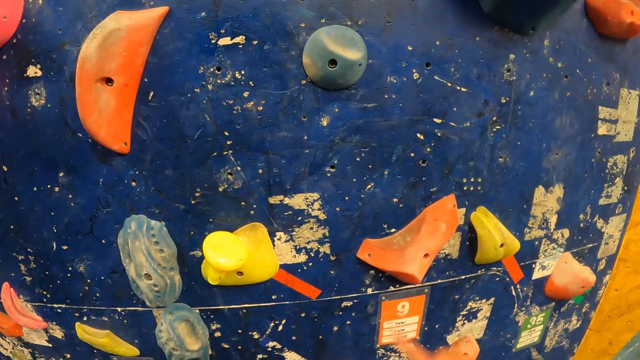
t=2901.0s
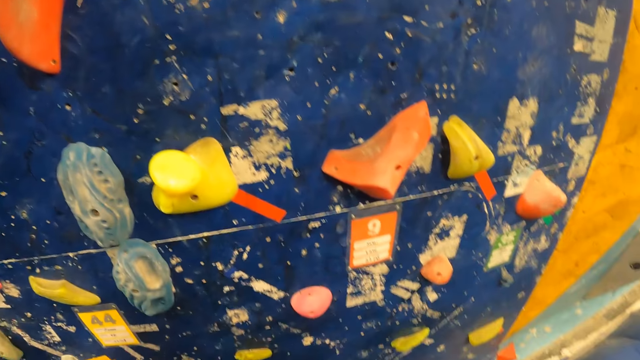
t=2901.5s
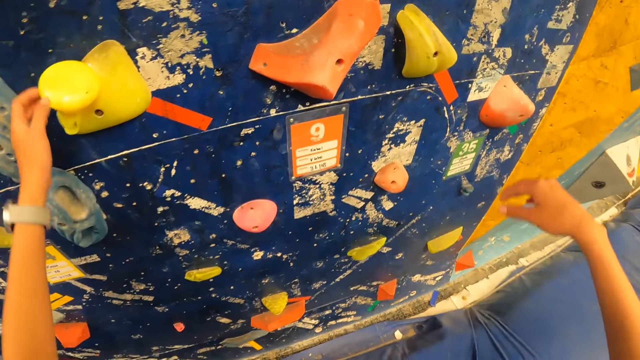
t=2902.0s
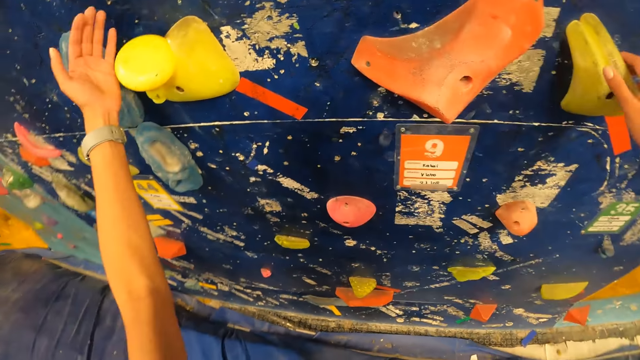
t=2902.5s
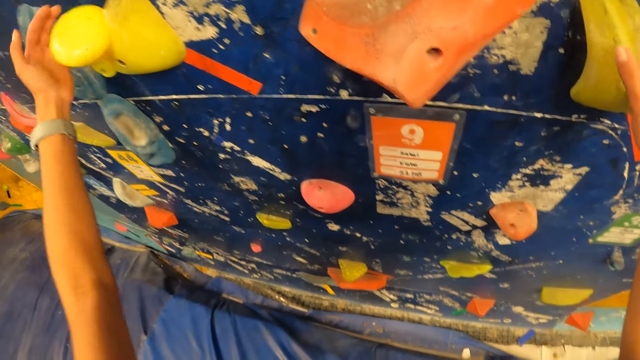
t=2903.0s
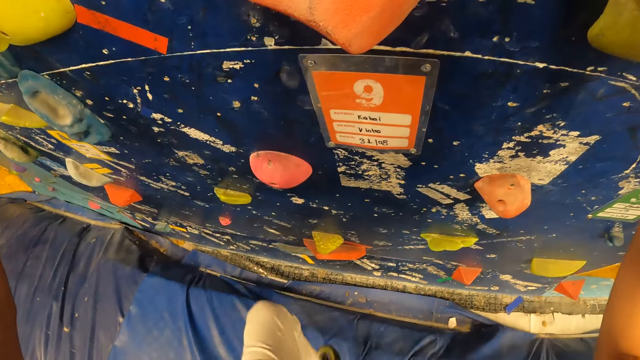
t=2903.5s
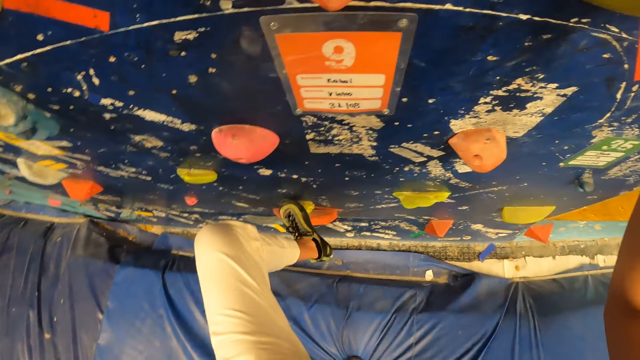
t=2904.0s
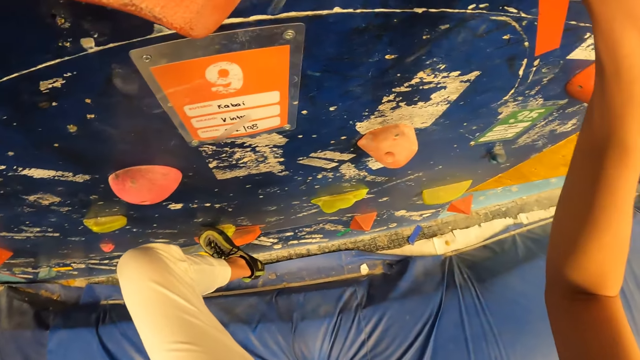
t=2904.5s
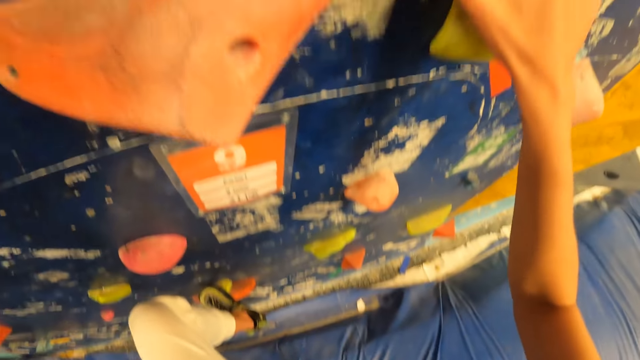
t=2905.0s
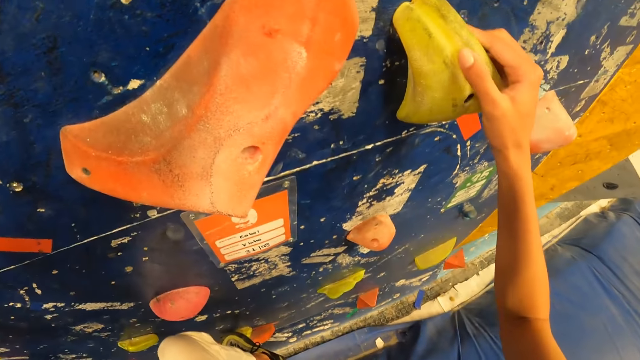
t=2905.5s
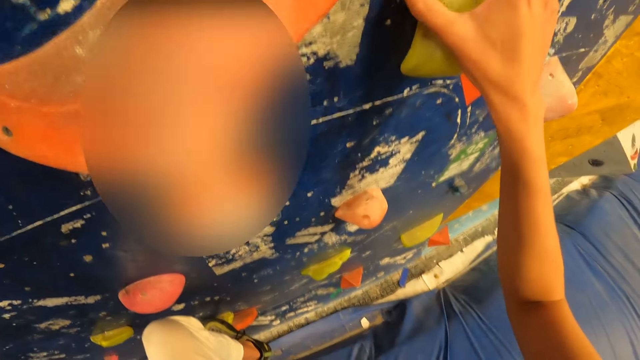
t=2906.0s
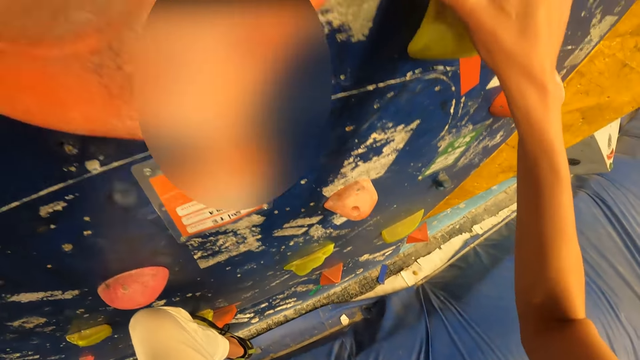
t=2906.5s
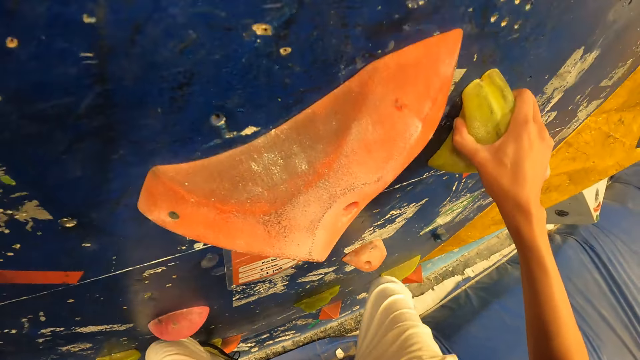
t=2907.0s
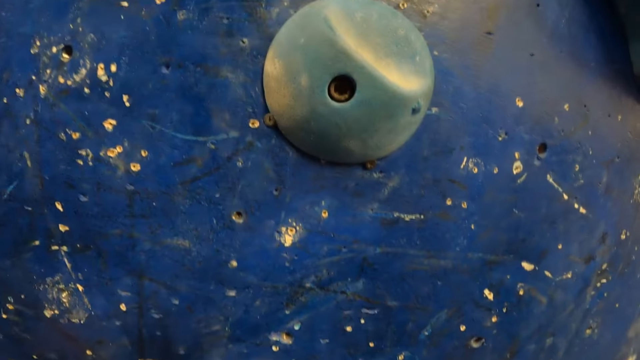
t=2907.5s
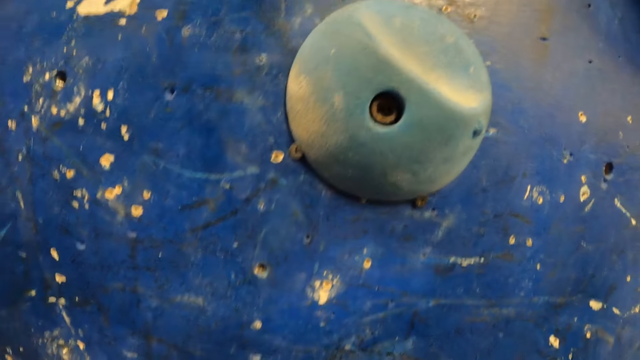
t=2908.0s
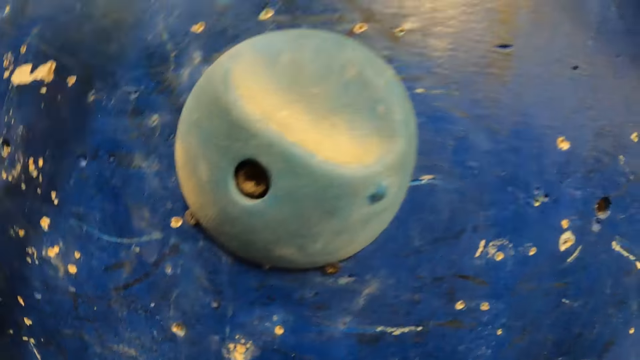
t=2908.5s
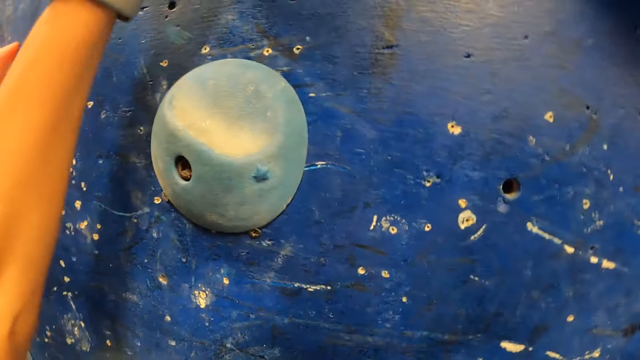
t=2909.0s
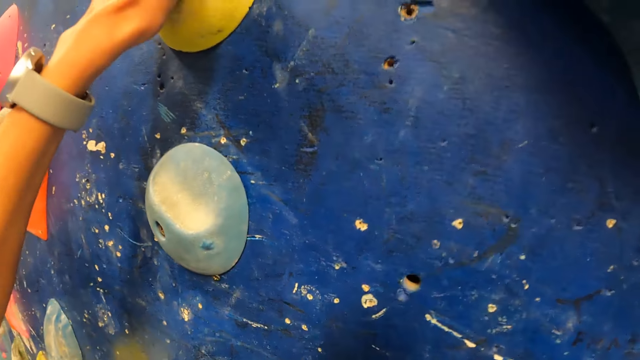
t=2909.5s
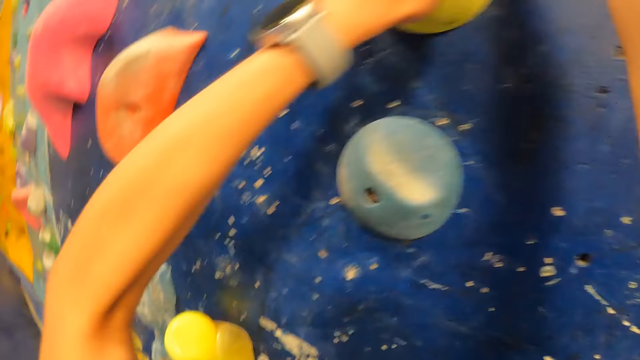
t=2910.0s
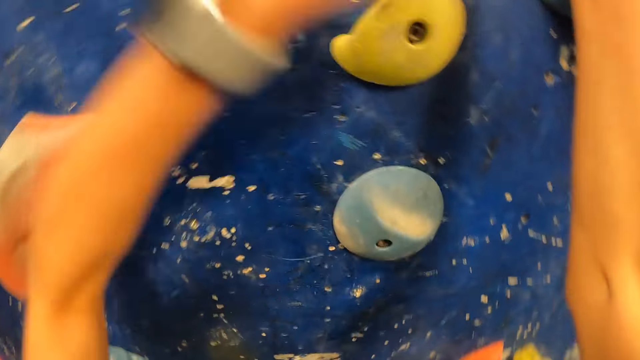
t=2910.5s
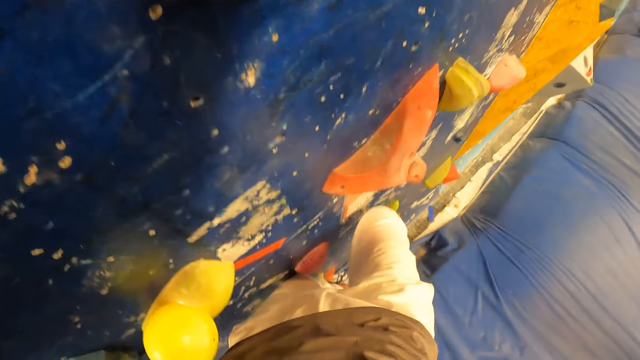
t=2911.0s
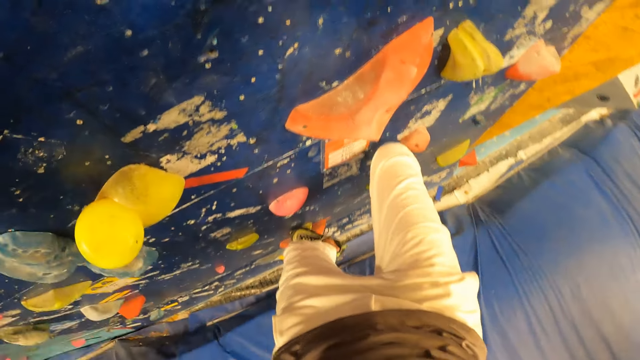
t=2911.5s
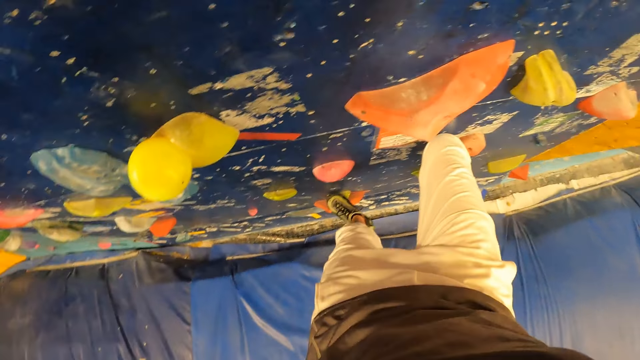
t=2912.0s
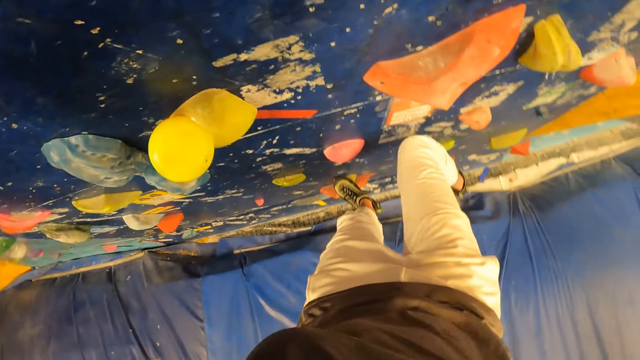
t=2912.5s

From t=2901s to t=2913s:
The camera wearer holds a plastic on the wall with both hands. They climb on the bouldering wall.

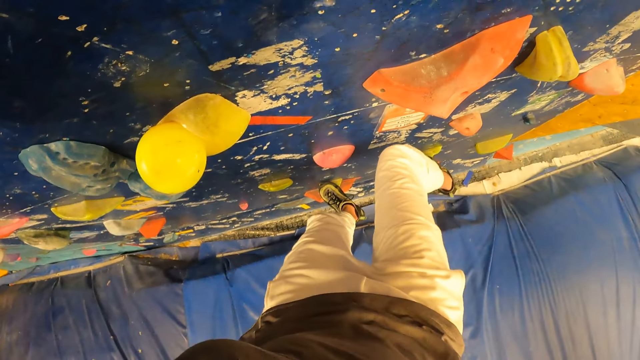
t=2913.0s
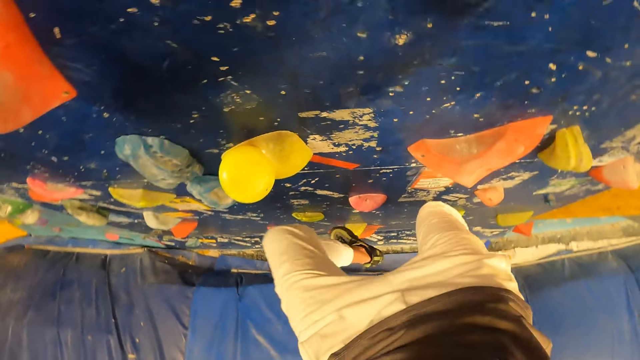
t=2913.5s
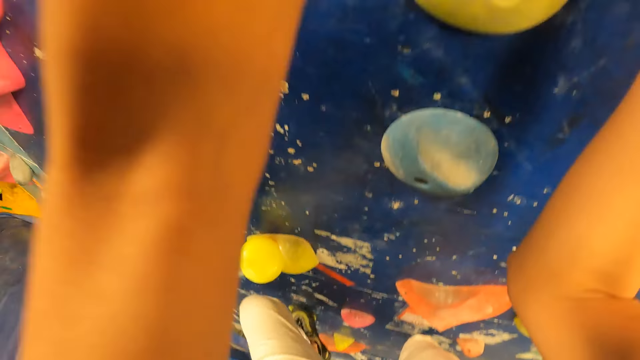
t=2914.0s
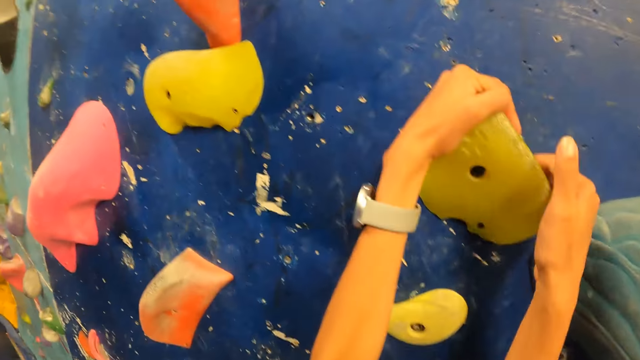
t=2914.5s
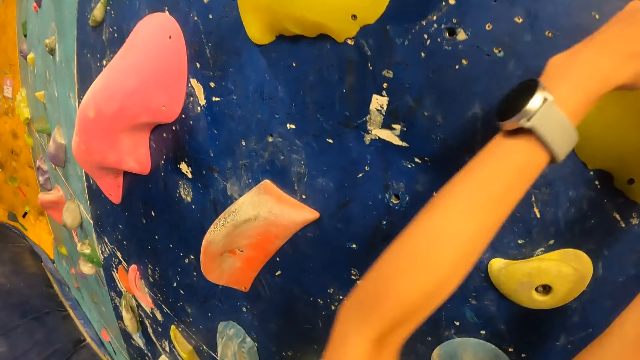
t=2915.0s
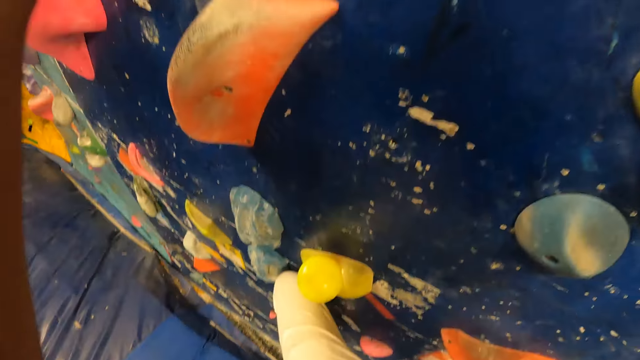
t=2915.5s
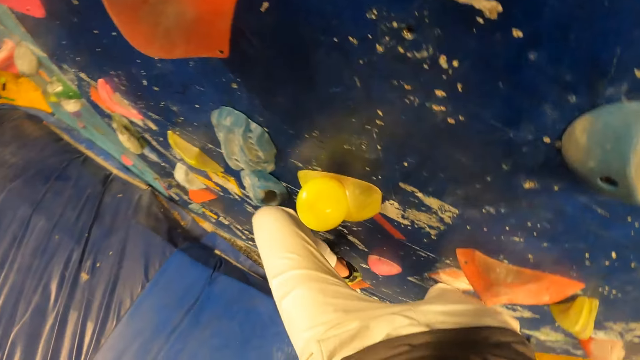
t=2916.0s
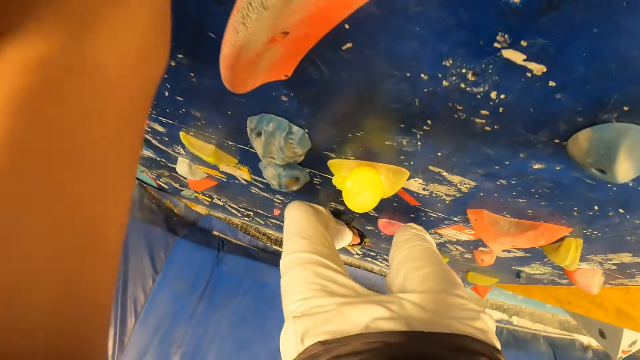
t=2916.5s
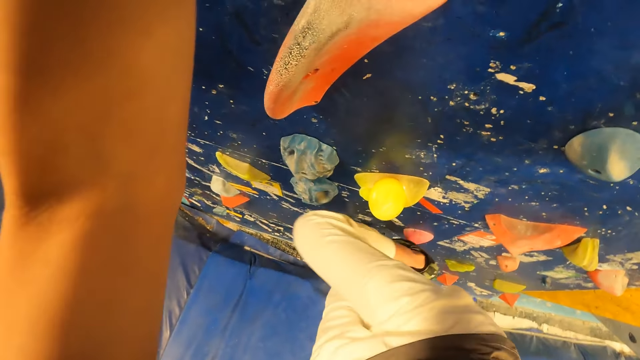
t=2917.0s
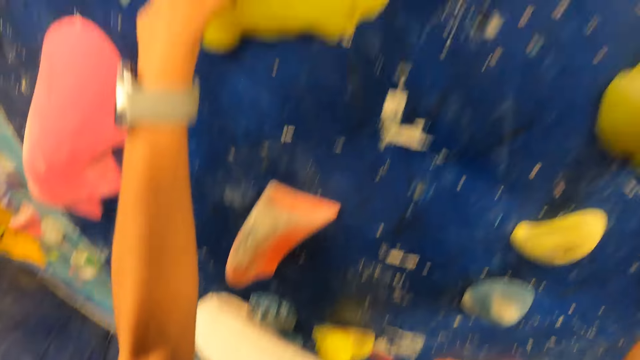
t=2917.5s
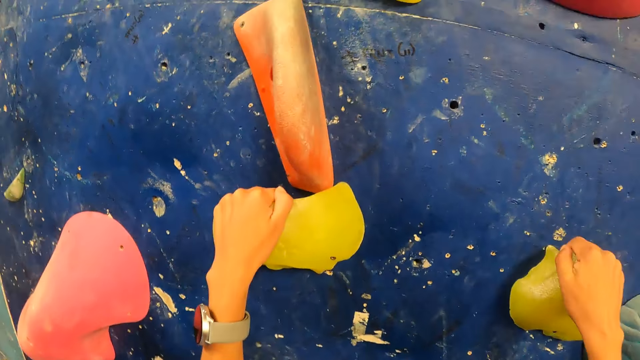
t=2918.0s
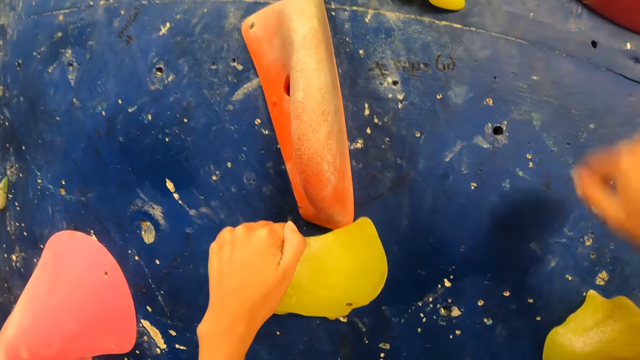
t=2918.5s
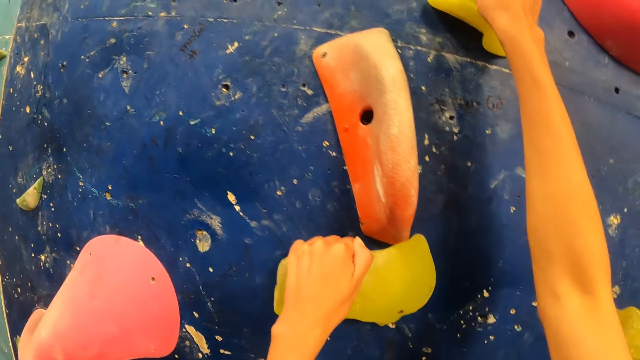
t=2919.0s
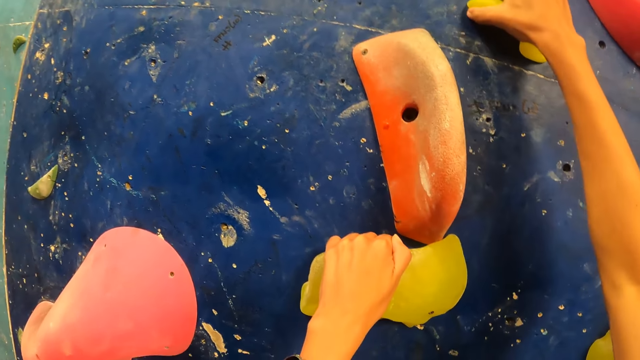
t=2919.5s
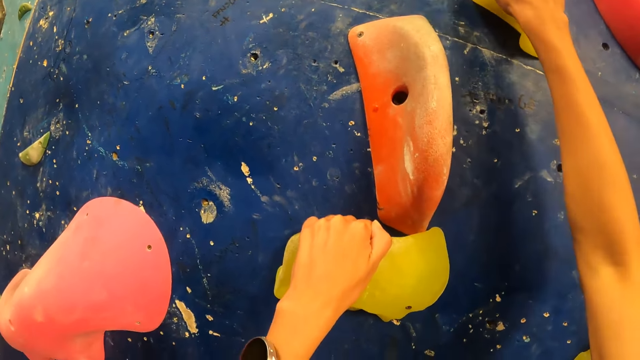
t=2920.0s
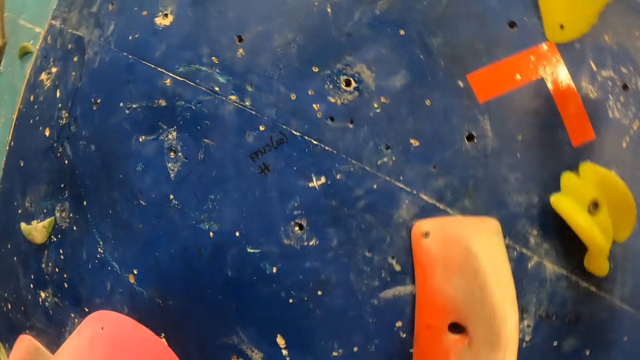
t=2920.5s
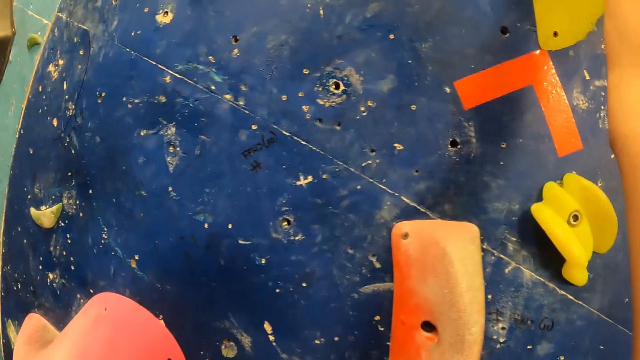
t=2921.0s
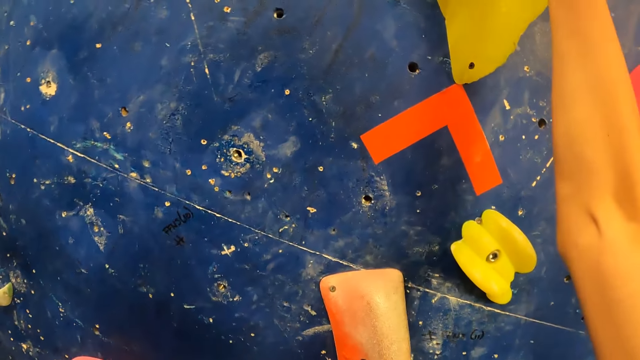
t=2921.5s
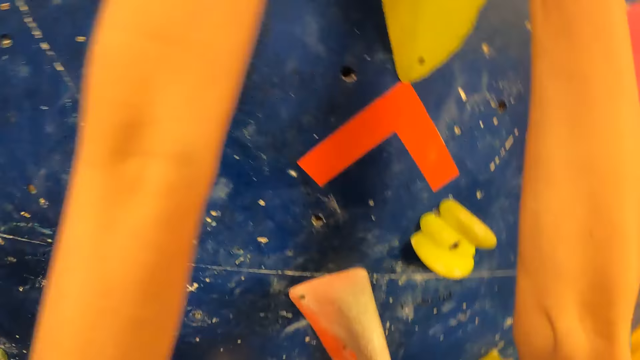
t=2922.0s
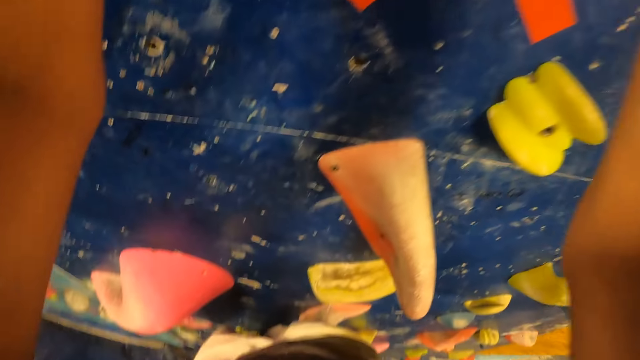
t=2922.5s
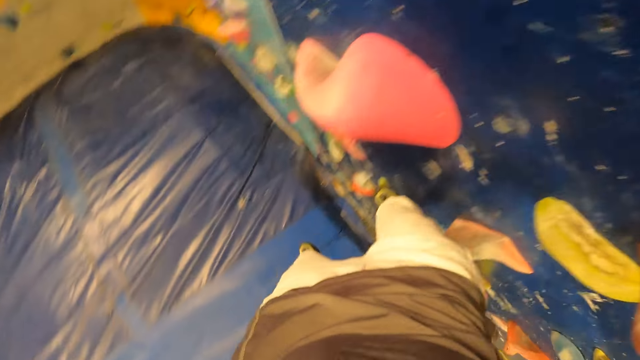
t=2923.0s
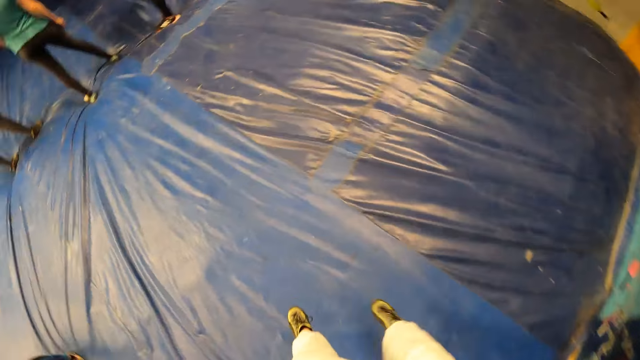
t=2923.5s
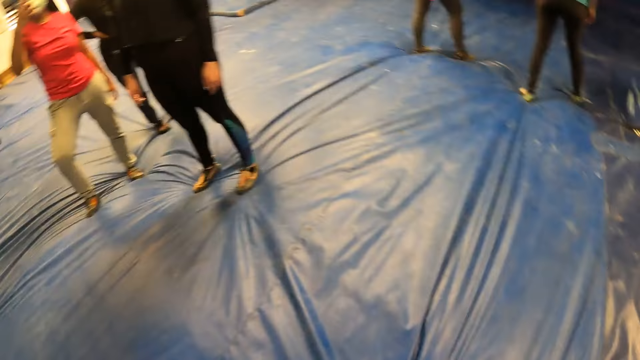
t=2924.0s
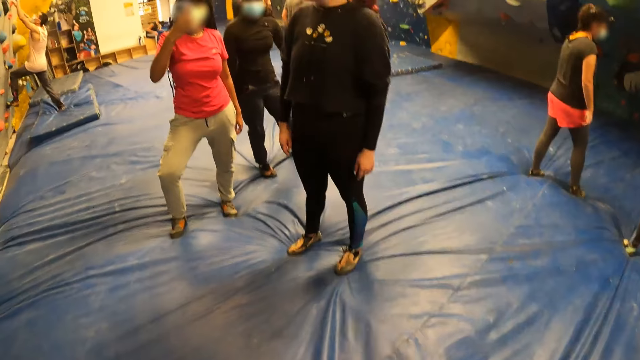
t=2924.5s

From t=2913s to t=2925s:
The camera wearer jumps down from the wall.
